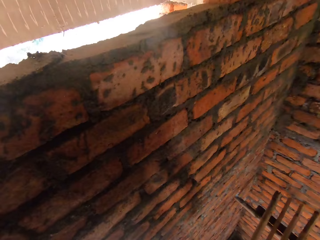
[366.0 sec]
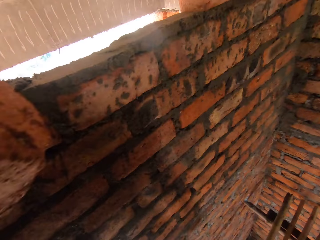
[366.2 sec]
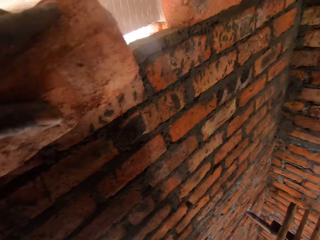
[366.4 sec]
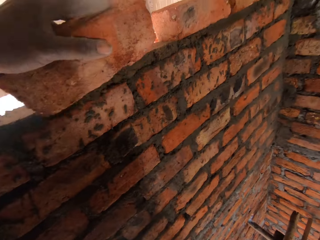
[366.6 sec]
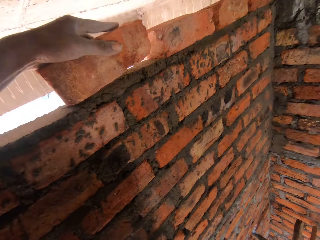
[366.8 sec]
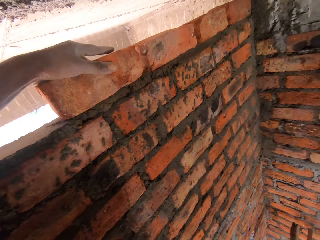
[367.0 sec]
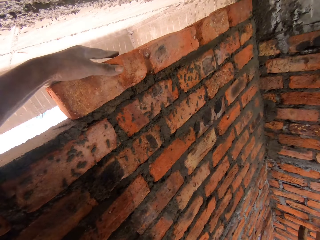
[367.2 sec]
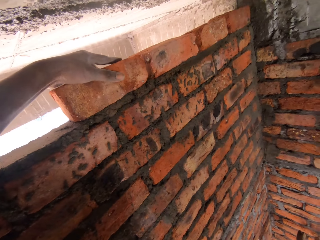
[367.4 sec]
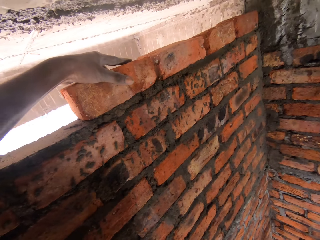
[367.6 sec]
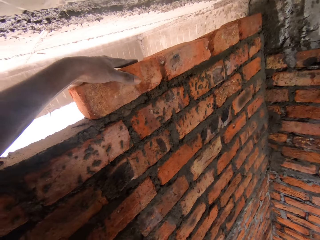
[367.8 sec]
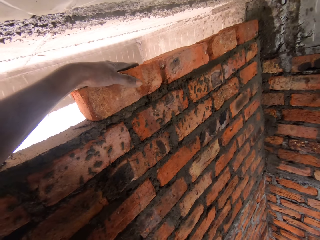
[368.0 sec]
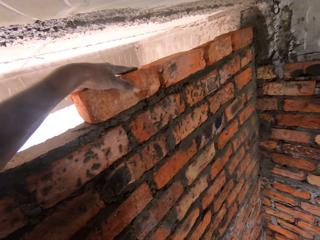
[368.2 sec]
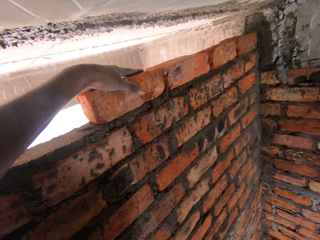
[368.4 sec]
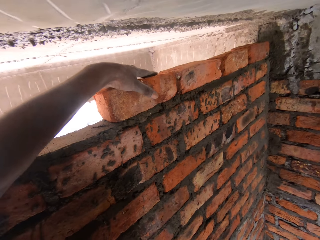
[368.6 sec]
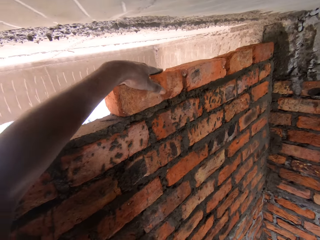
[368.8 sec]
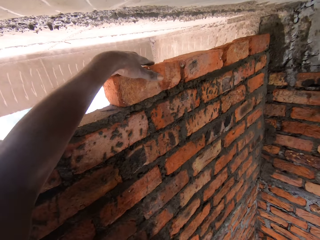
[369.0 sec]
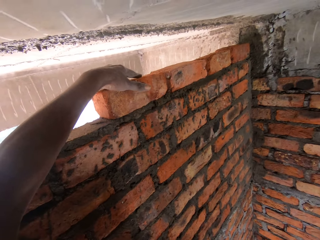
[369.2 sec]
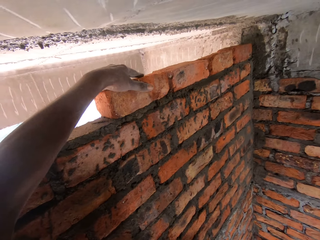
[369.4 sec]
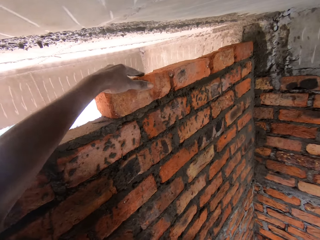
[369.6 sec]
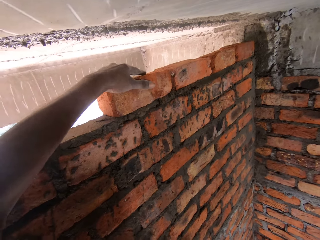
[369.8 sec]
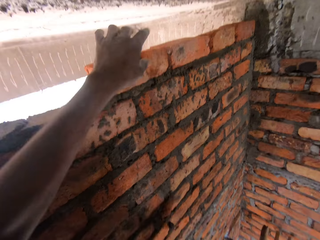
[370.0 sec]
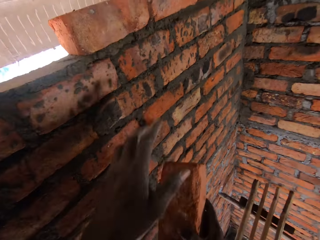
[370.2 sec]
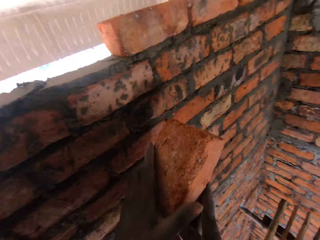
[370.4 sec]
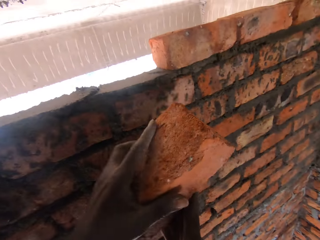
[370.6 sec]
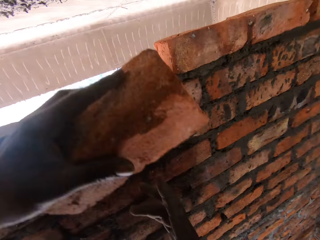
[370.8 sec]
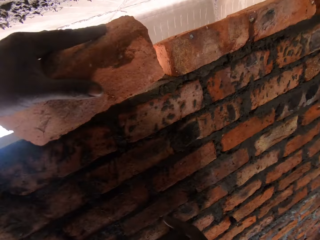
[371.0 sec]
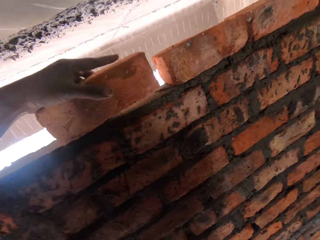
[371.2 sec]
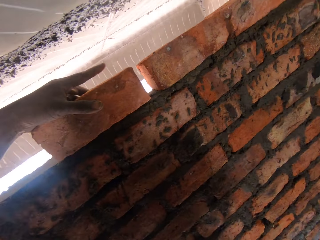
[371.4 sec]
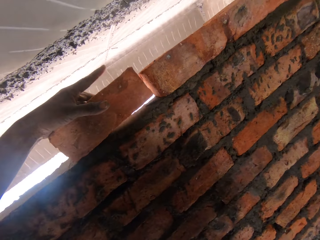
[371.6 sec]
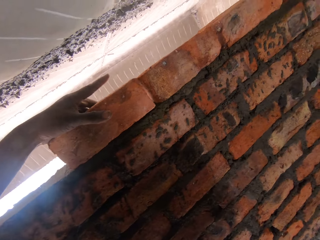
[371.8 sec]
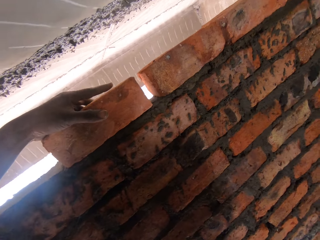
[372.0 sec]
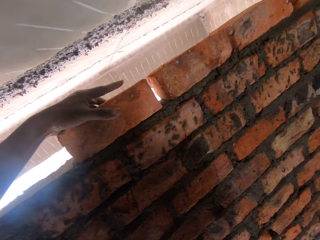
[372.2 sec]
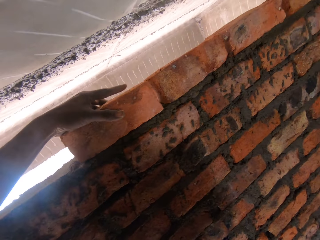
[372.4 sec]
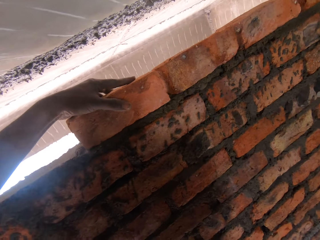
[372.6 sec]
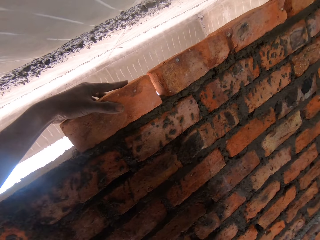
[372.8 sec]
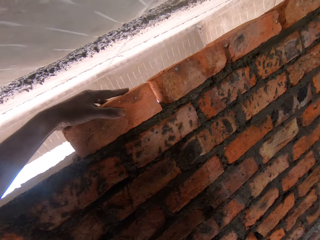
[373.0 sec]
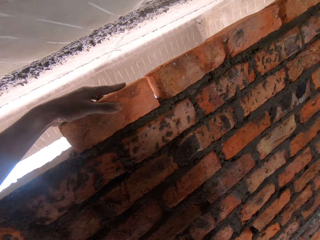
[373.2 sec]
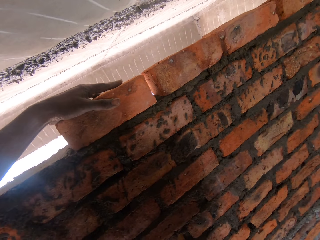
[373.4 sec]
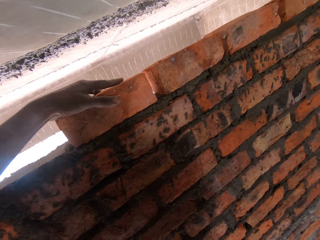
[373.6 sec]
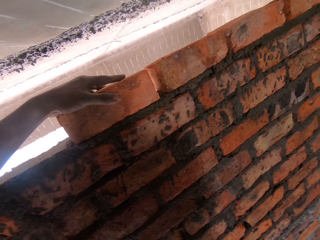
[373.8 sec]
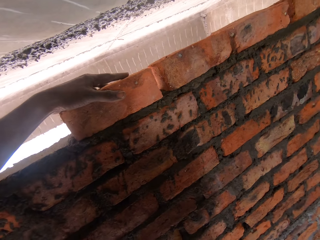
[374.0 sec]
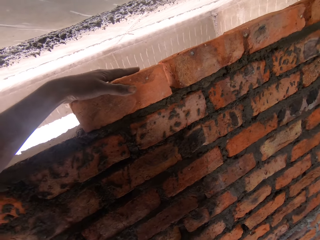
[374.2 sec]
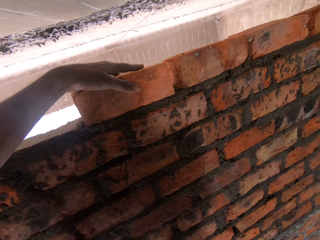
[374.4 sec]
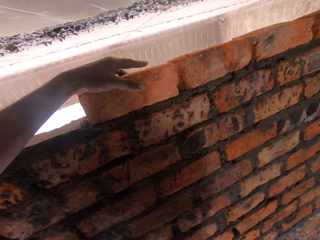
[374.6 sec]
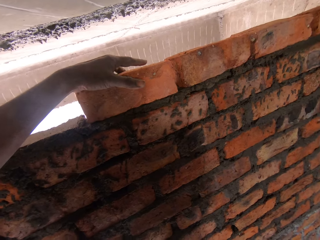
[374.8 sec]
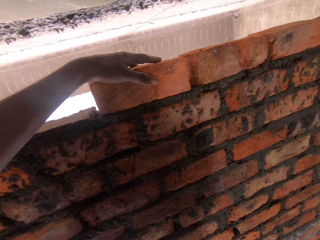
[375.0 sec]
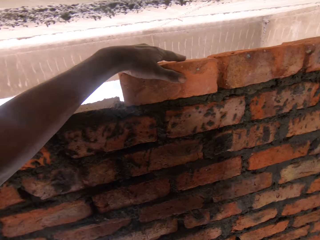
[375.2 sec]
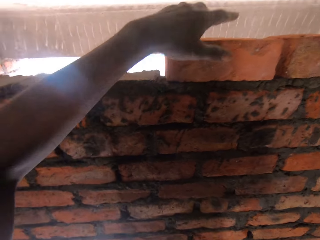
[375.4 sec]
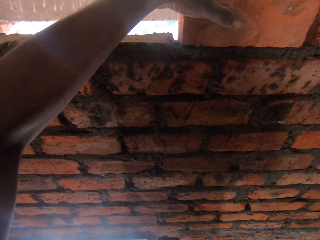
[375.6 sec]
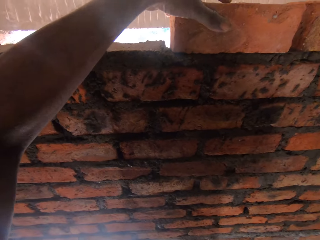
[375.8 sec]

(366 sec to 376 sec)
The camera wearer puts the brick on the wall. They place another brick on the wall.

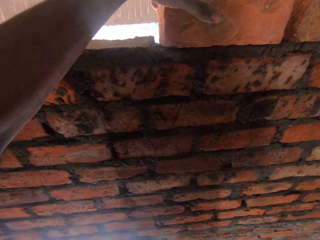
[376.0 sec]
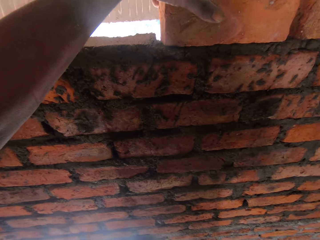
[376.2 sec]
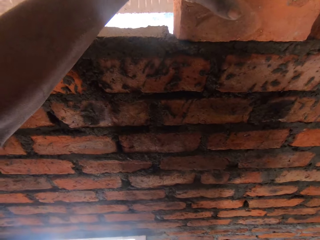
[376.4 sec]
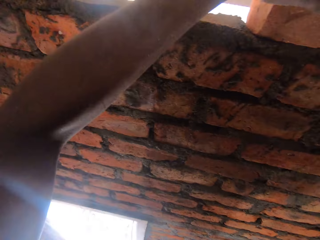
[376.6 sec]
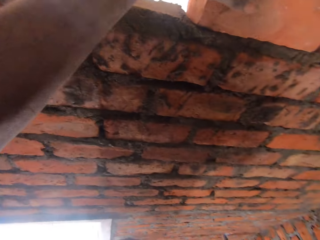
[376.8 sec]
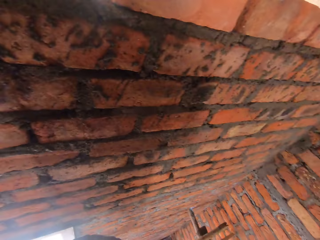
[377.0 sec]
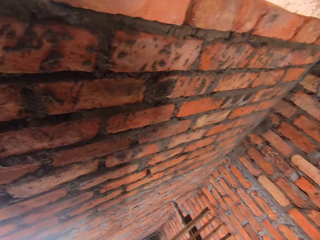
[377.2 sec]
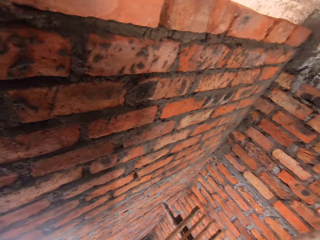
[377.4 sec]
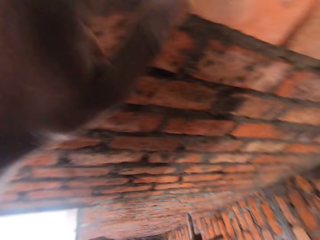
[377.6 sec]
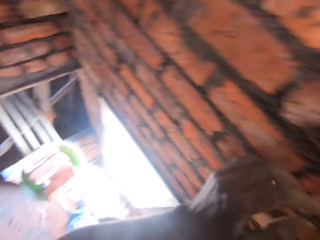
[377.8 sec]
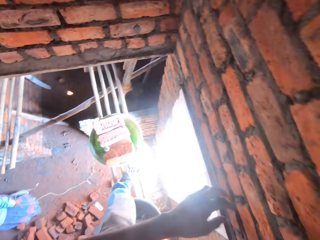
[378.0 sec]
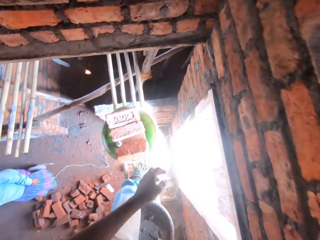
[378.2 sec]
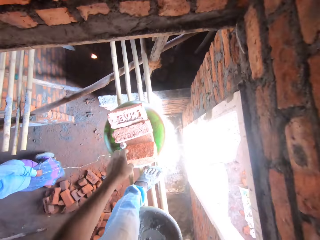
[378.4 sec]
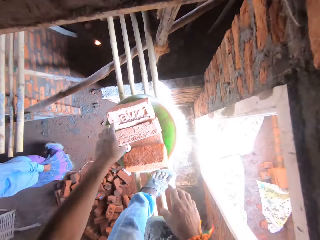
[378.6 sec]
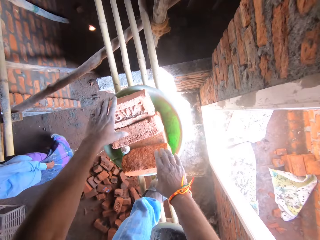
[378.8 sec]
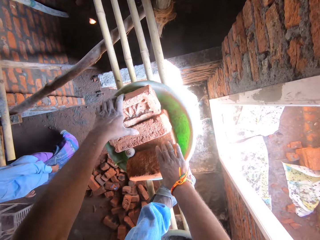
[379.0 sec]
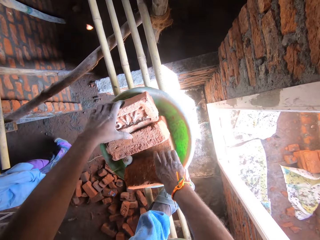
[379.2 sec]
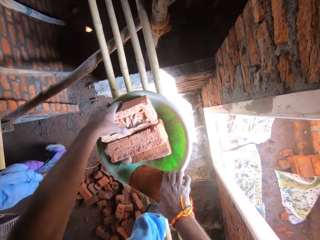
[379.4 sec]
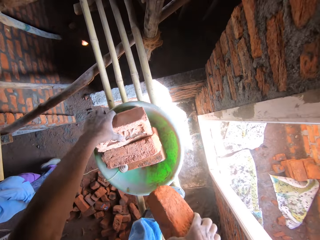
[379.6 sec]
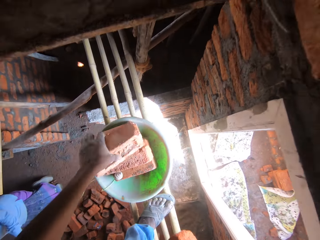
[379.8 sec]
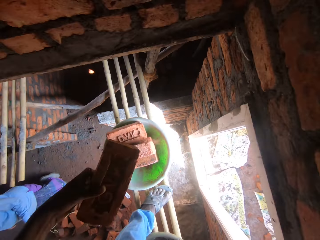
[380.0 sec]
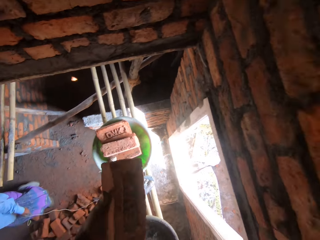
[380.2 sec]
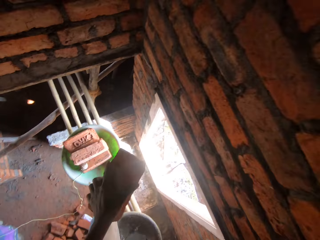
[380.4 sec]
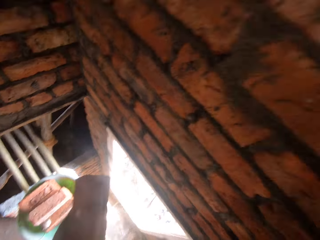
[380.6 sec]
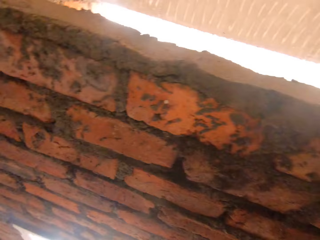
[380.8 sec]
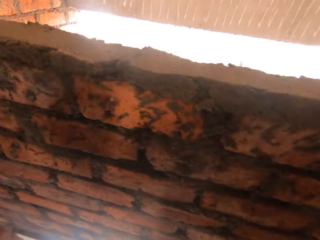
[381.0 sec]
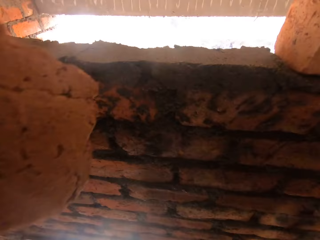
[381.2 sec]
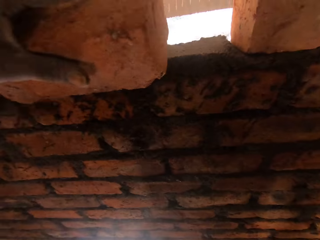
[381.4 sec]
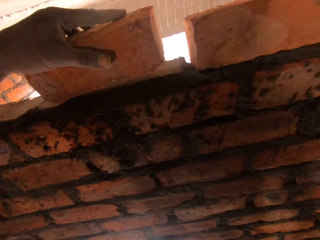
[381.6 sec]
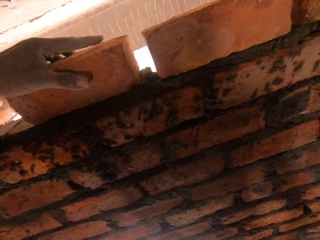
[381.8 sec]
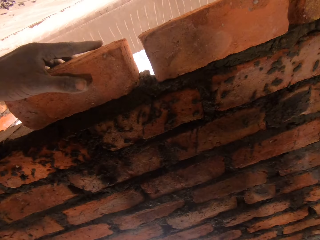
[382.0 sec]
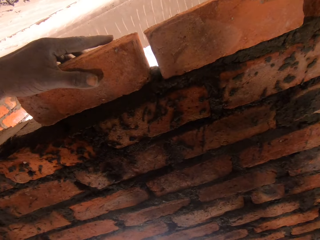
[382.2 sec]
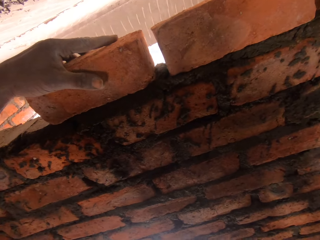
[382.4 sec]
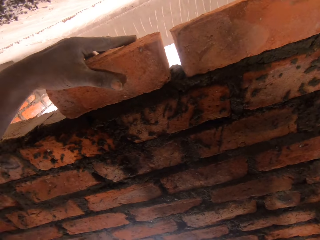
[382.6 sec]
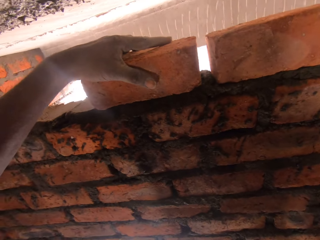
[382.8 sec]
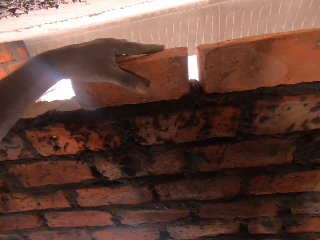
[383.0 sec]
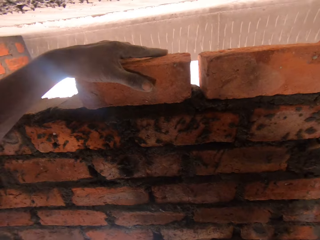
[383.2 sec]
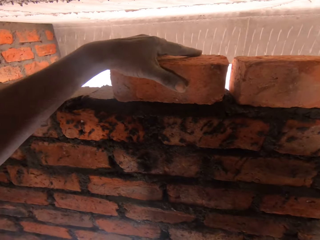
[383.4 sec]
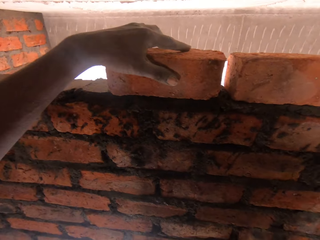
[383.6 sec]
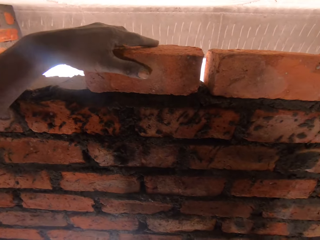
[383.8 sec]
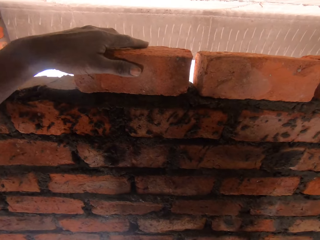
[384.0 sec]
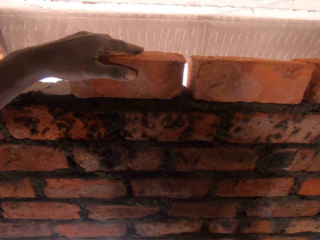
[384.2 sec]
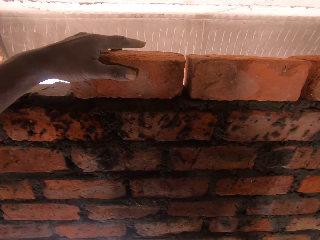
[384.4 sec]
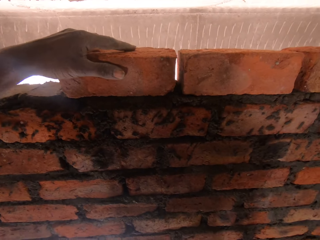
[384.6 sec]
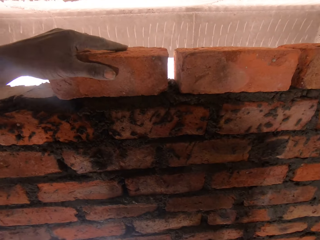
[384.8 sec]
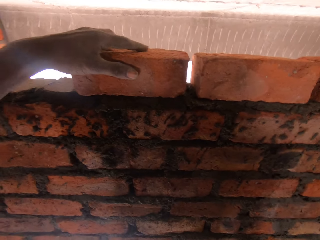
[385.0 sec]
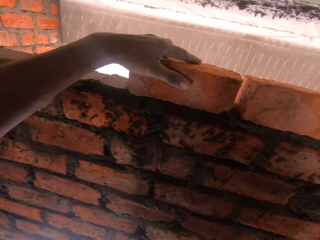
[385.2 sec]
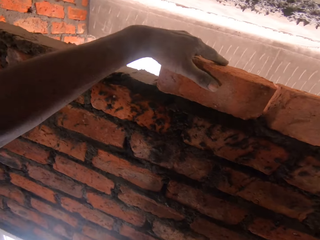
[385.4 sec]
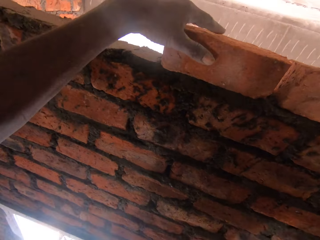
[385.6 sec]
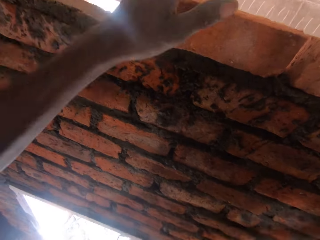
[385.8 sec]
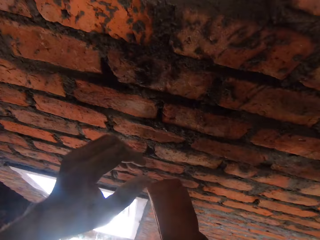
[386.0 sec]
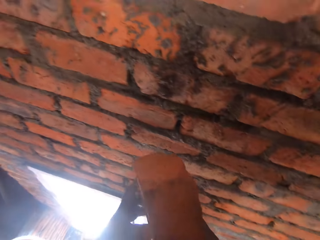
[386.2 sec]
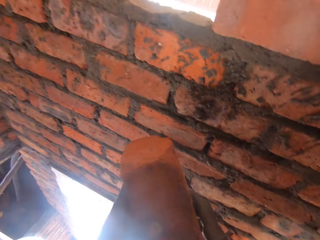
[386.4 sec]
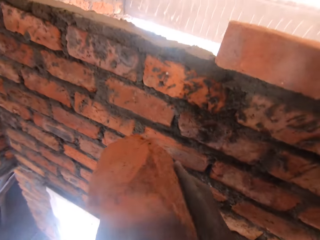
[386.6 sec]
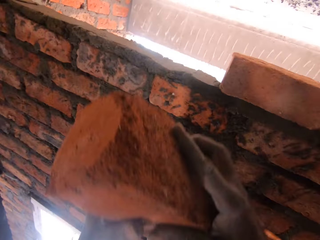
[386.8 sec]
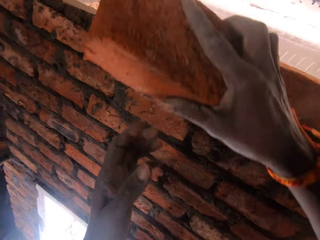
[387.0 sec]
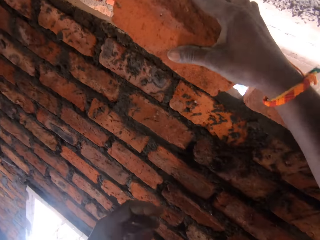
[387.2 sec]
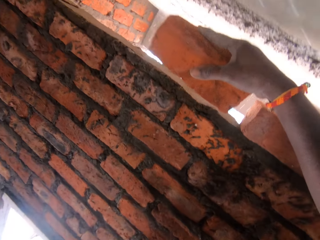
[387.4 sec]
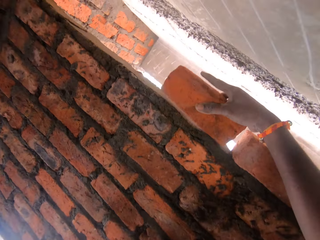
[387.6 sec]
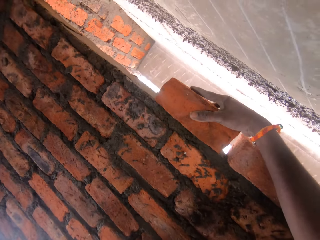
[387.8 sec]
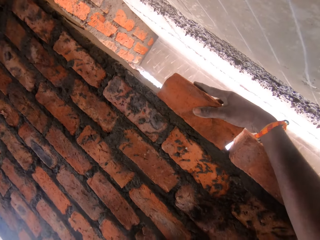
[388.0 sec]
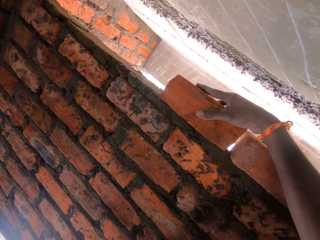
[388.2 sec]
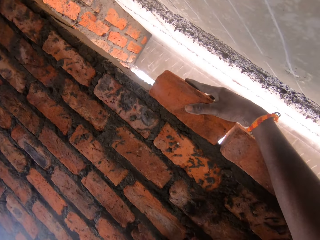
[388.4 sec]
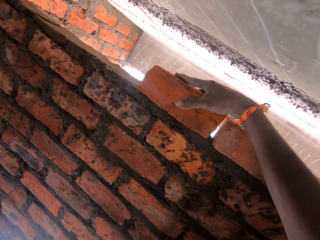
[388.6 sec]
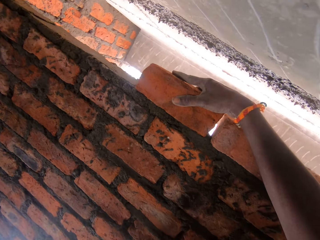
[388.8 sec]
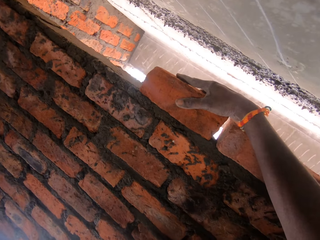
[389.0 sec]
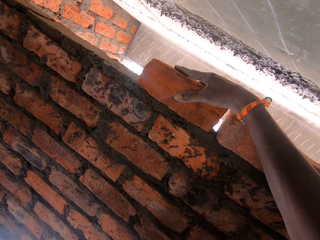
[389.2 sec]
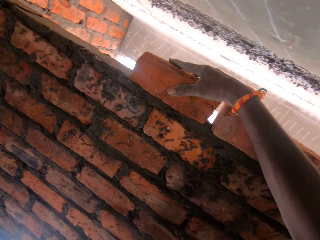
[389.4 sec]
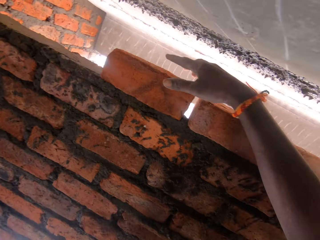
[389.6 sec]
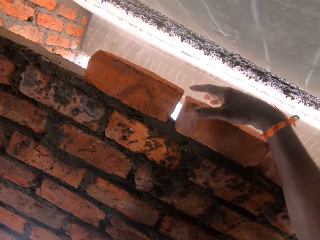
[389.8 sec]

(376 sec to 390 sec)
The camera wearer picks some bricks. They put the brick on the wall. They place another brick on the wall.
